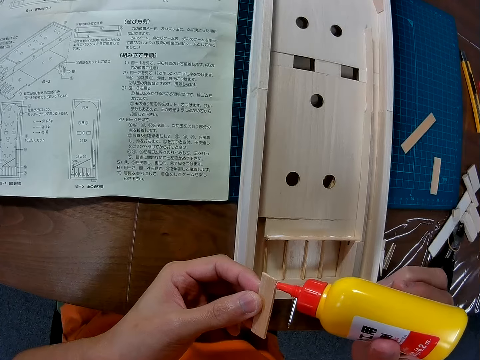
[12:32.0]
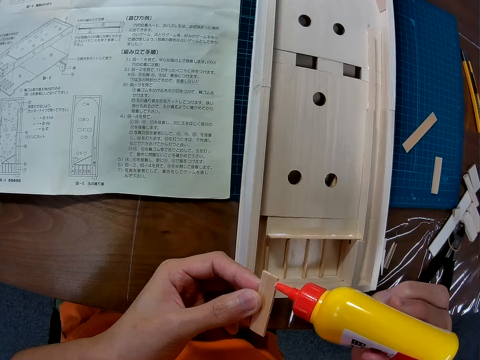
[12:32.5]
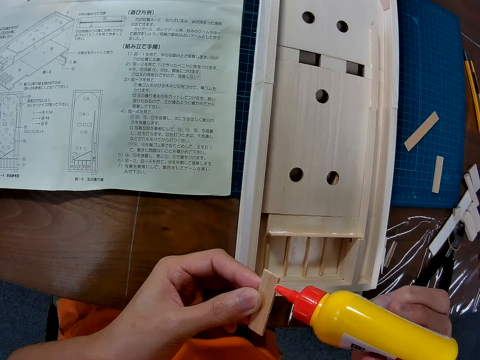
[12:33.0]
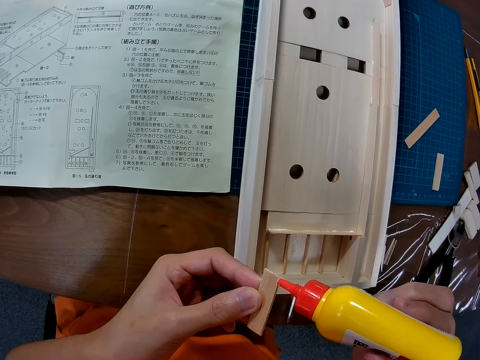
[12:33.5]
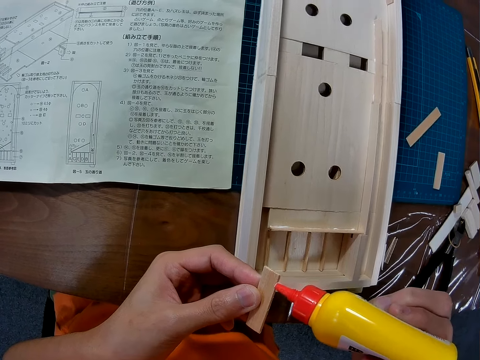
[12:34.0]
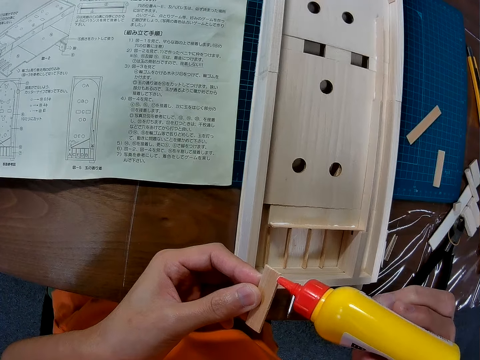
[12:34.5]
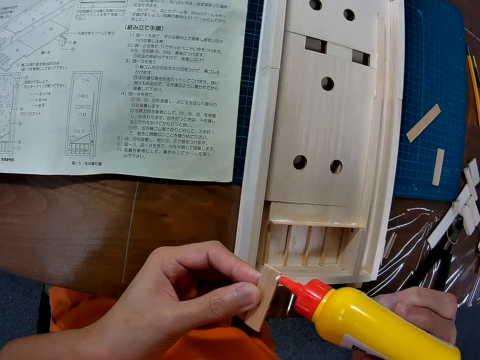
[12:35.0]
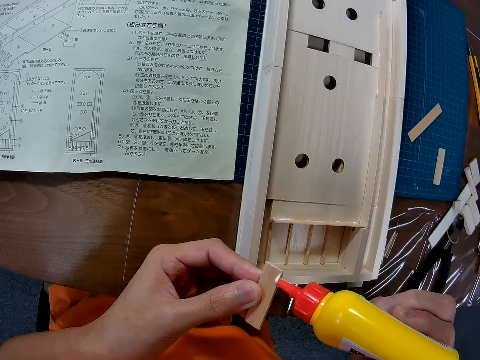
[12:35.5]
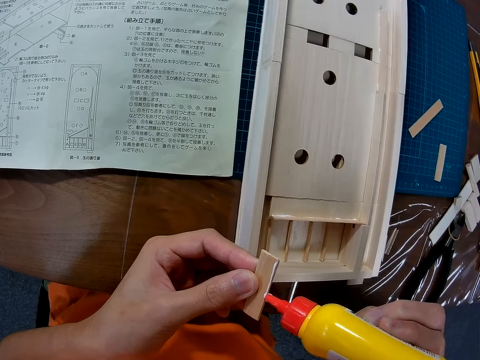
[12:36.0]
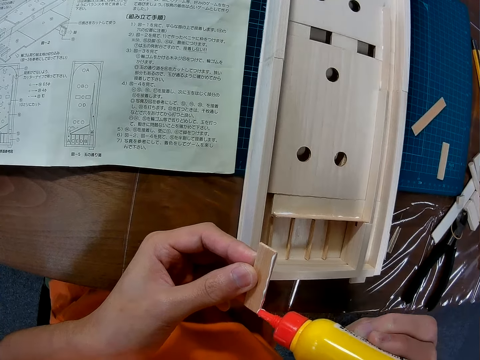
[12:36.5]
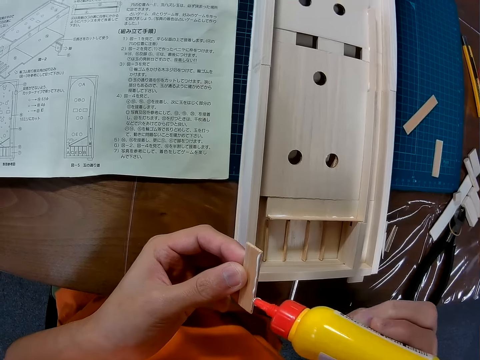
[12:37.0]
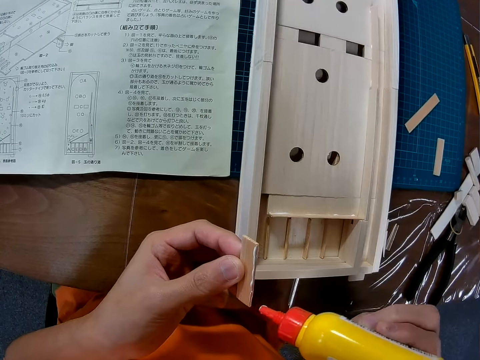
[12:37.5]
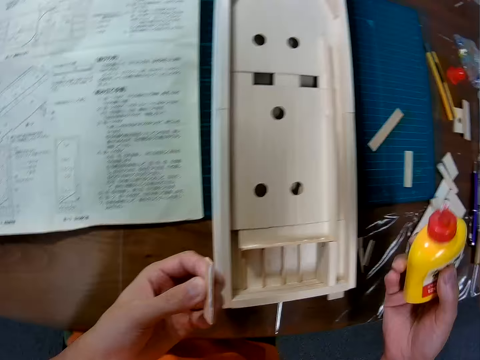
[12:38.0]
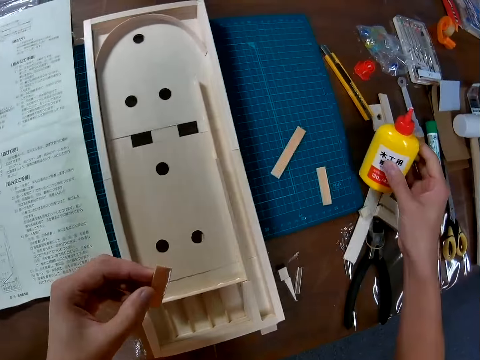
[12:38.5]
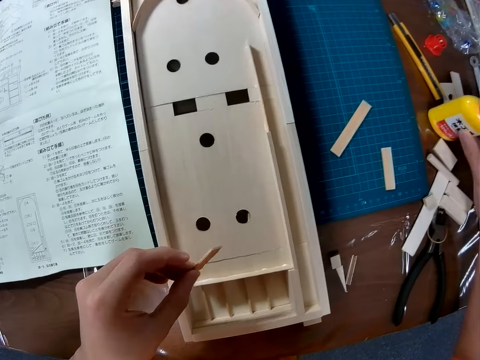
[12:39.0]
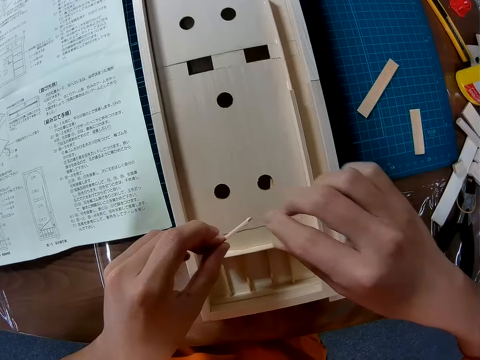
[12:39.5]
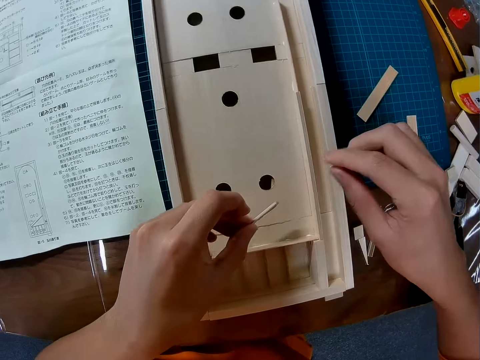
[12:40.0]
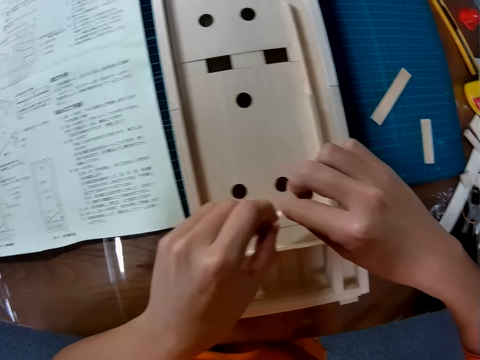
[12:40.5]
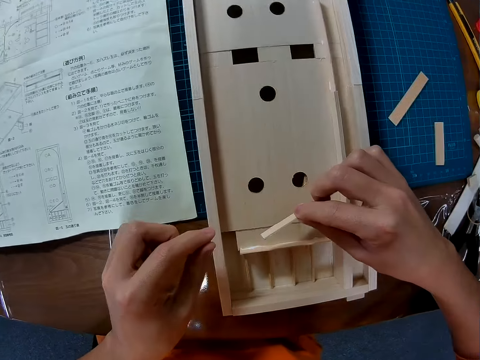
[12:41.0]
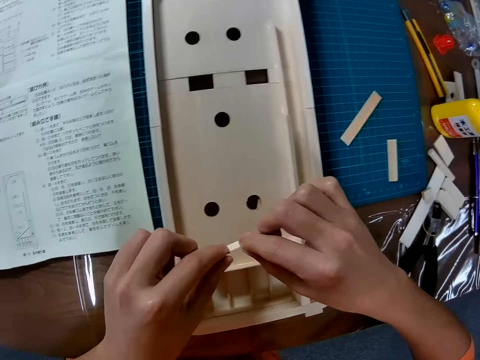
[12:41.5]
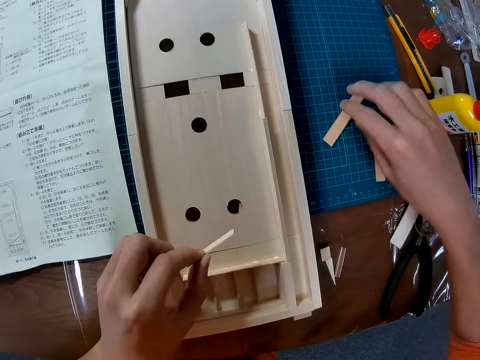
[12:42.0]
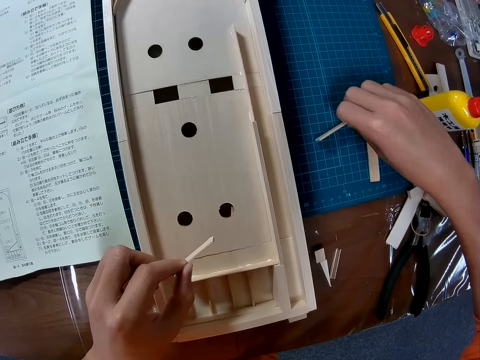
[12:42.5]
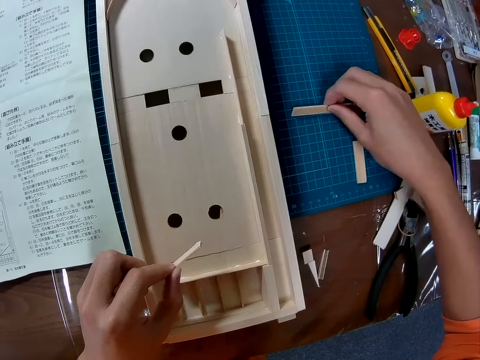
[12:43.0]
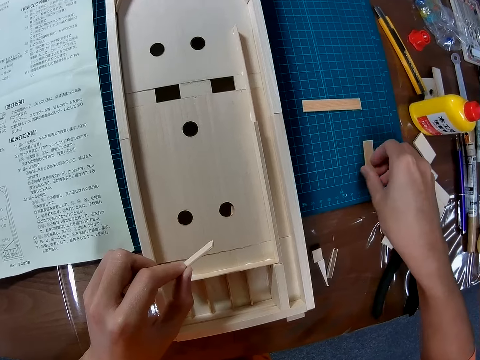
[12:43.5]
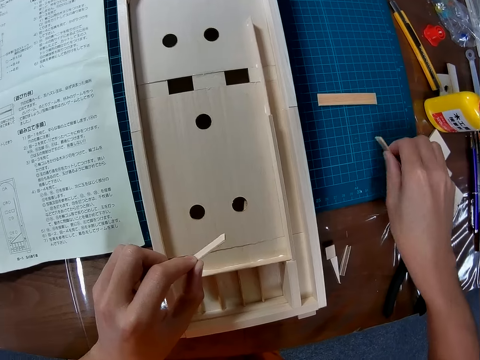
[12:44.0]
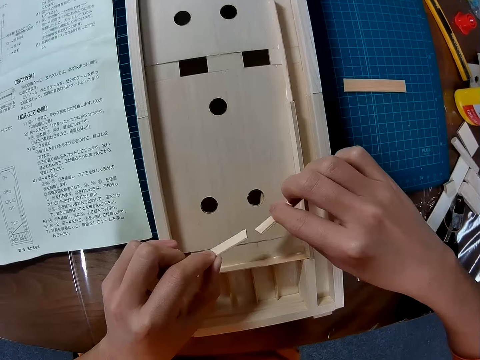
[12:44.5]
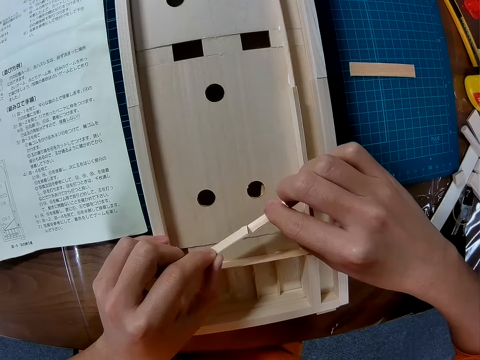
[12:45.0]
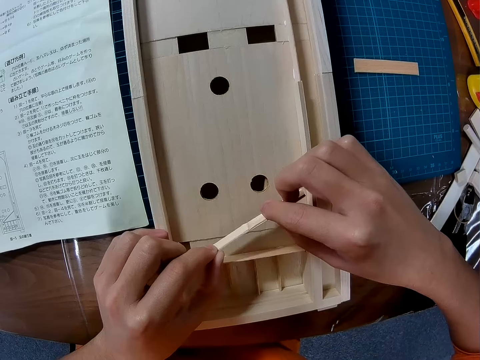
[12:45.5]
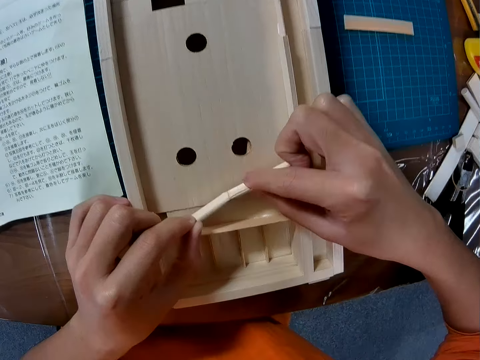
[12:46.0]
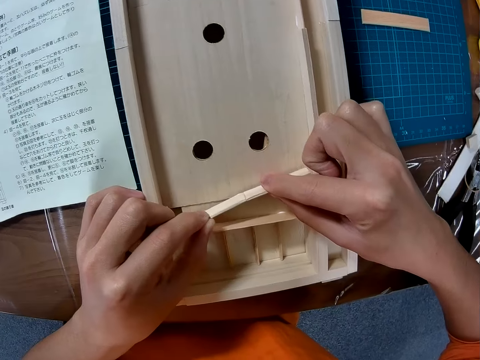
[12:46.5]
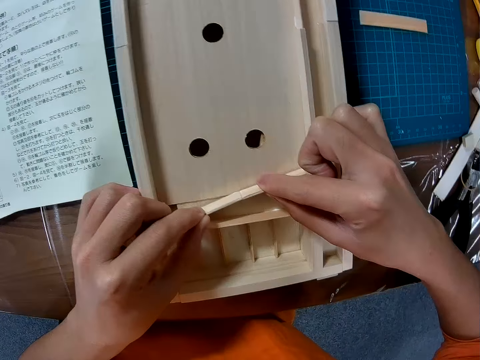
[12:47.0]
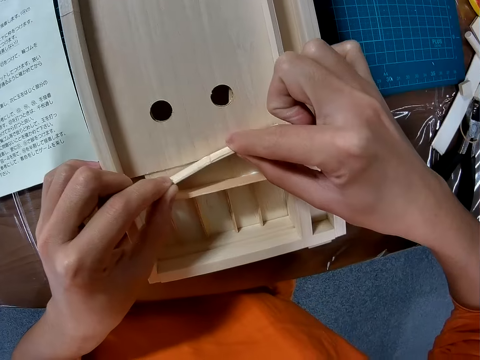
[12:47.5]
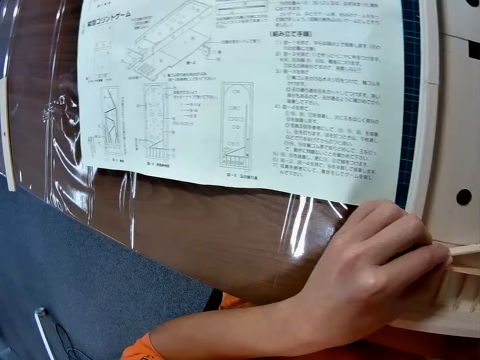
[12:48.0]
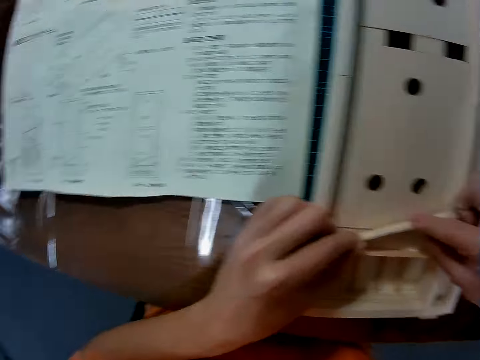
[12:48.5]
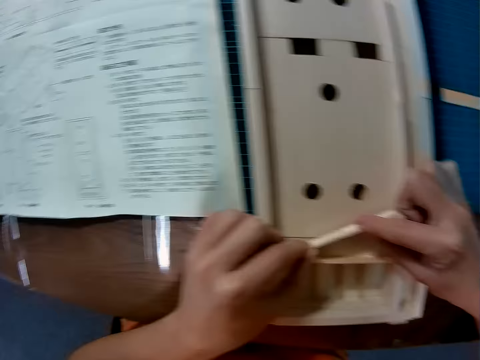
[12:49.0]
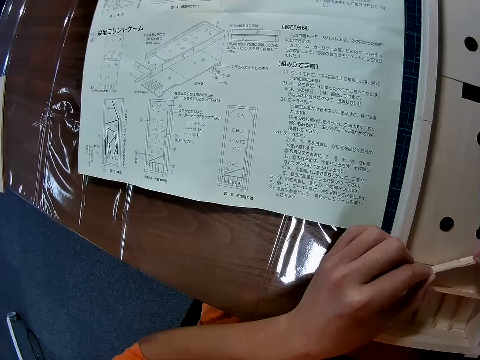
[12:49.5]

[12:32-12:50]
The camera wearer applies glue from the glue bottle on the wood piece. They drop the glue bottle on the table. They pick up the wood piece from the table, drop the wood piece on the table and pick up another wood piece from the table. They place the wood piece with the wood piece that has glue on it. They join the pieces of wood. They place both wood pieces on the wood craft. They look at the sketch paper.

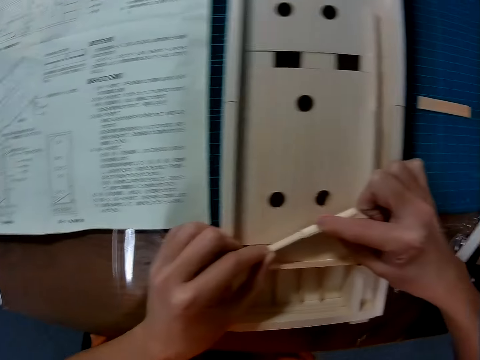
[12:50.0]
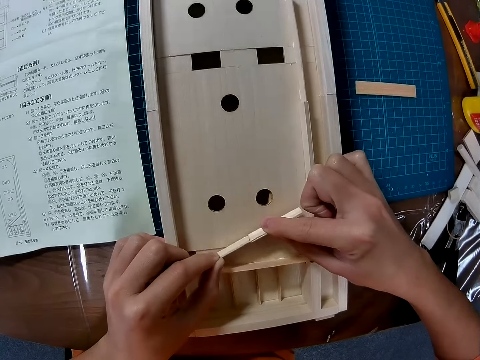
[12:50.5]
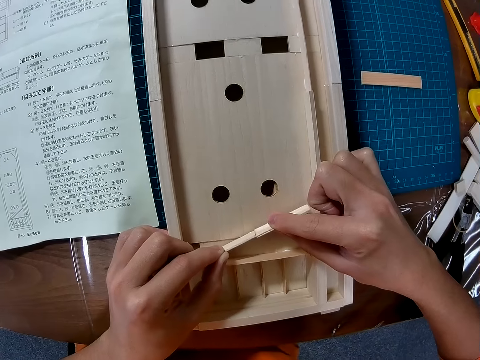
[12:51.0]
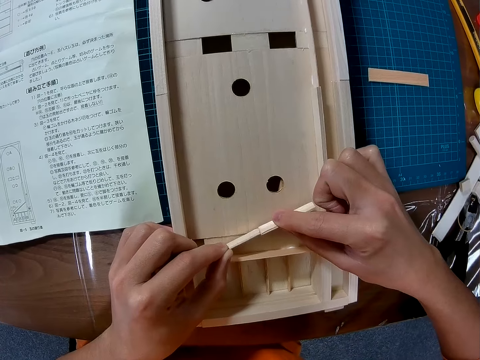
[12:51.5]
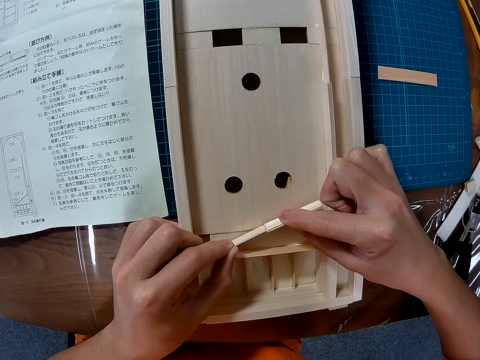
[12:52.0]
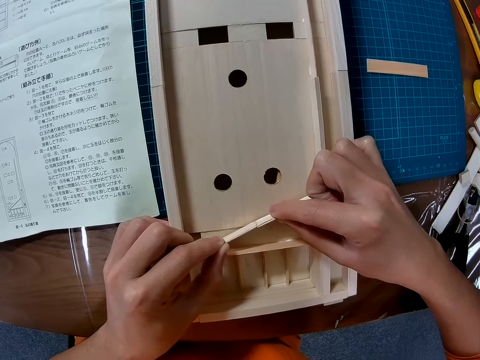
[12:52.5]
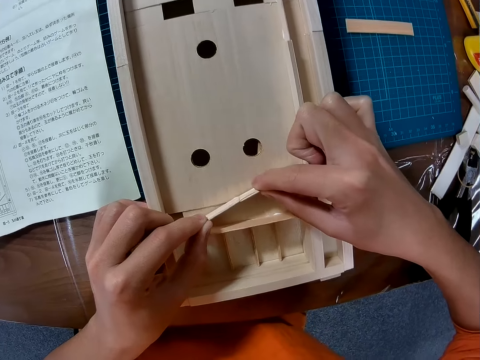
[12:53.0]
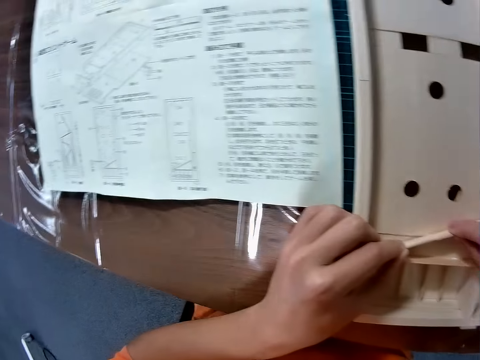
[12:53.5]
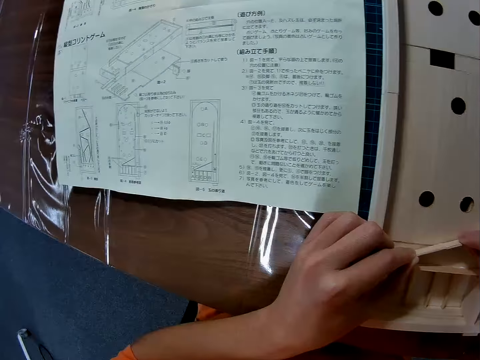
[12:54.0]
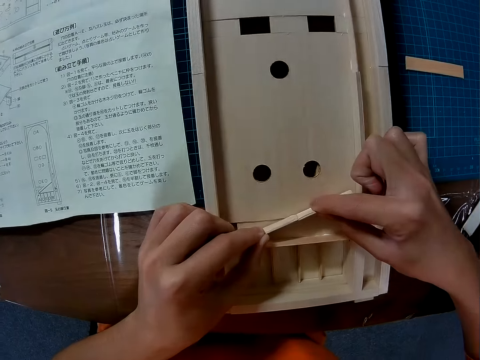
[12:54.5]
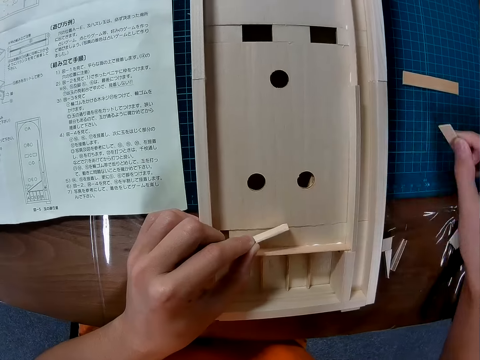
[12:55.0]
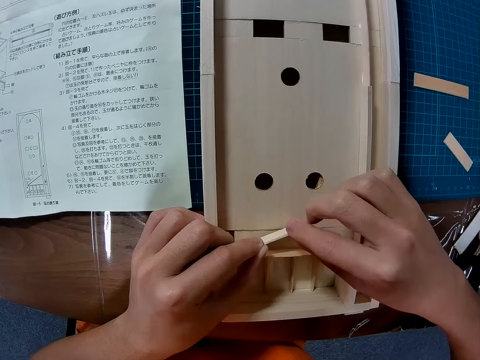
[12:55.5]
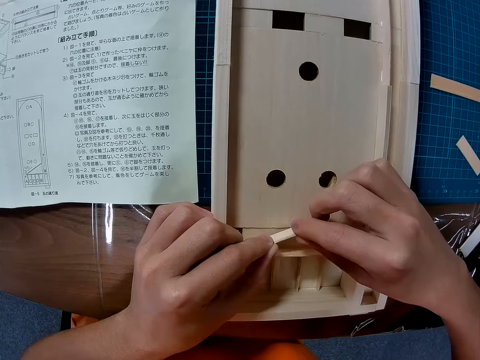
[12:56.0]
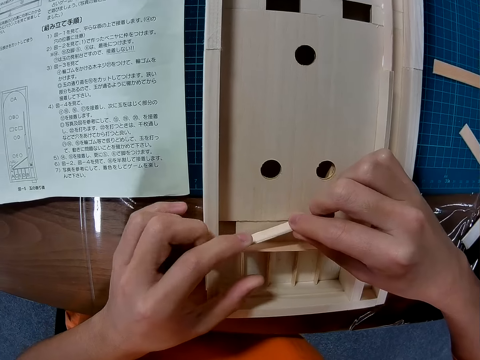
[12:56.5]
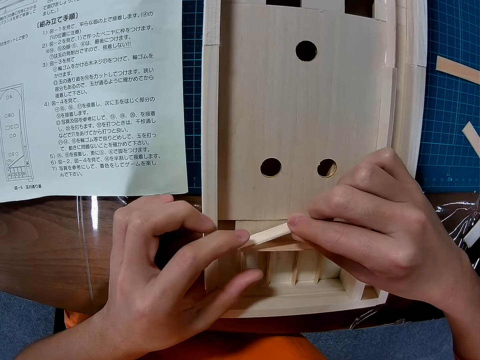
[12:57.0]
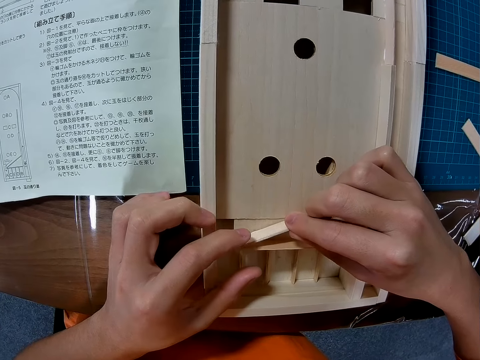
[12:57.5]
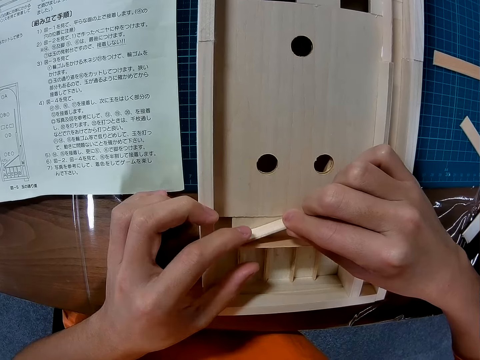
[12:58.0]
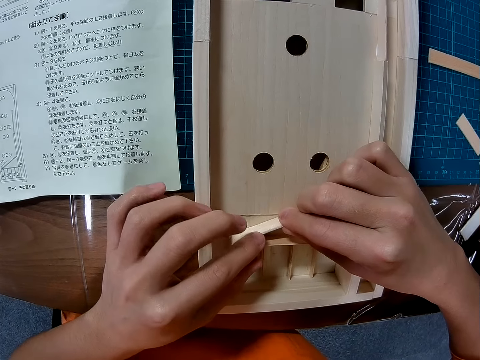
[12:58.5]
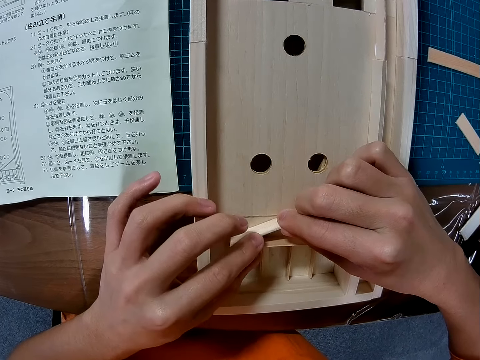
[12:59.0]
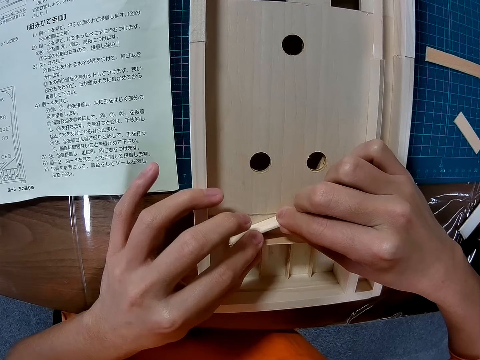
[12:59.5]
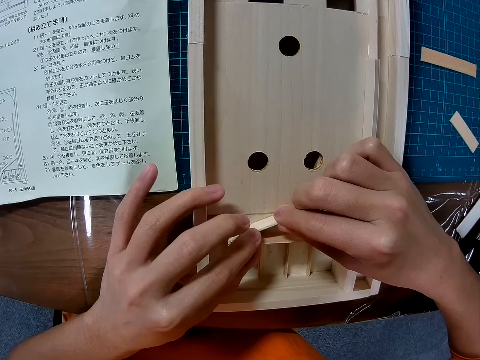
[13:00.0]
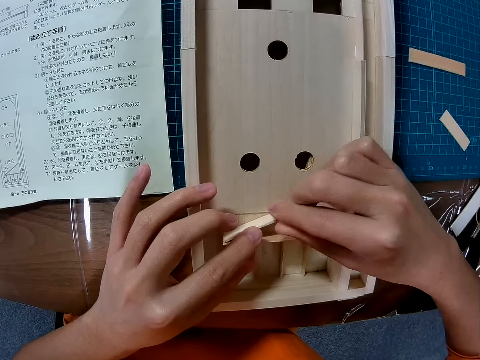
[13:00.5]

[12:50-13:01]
The camera wearer joins the pieces of wood. They look at the sketch paper. They put one of the wood pieces on the table. They adjust the wood piece on the craft. They join the piece of wood together.
